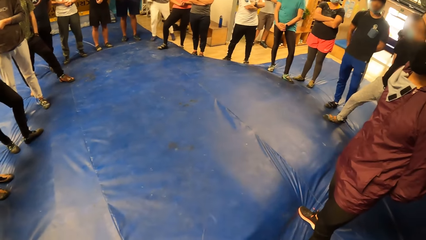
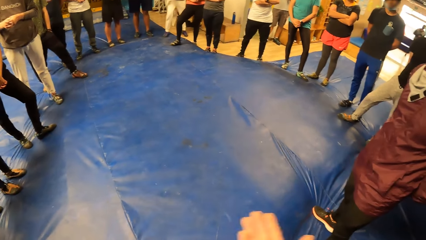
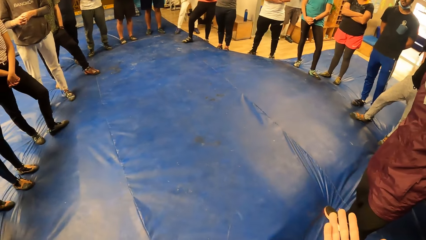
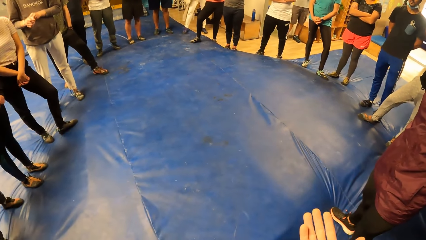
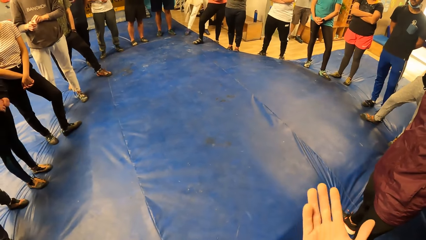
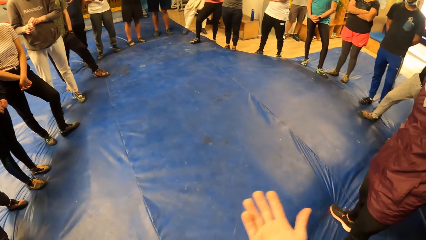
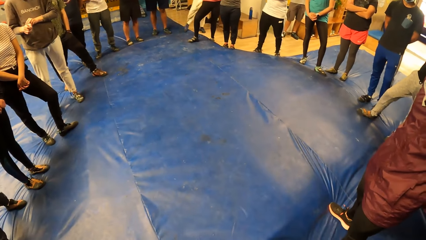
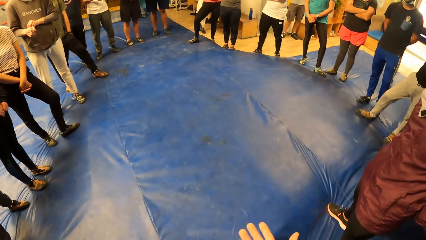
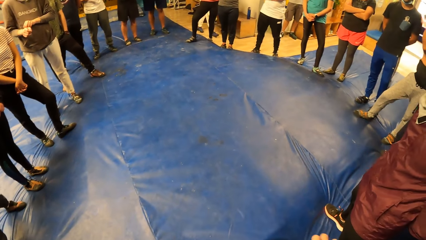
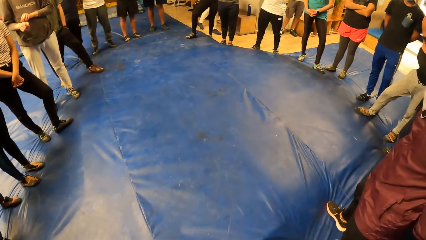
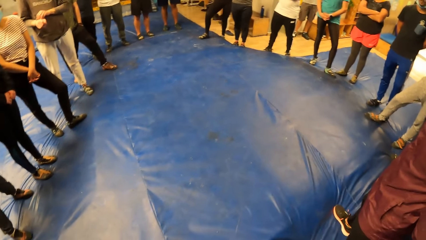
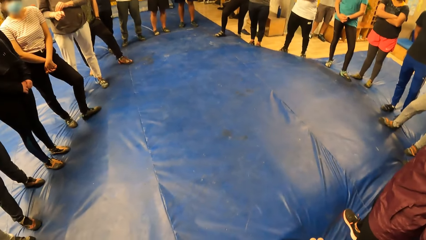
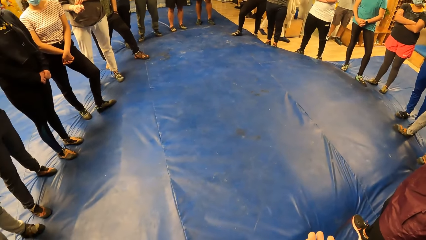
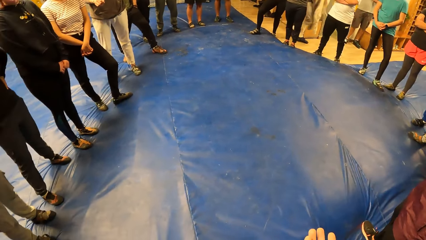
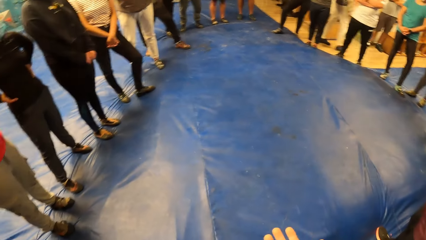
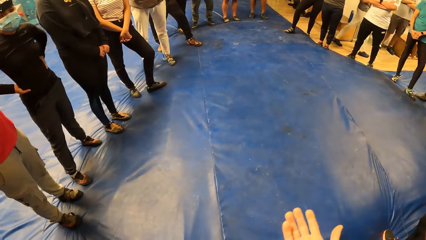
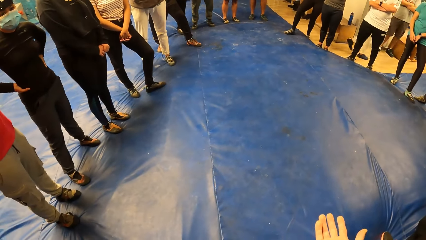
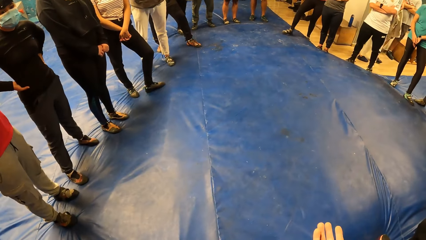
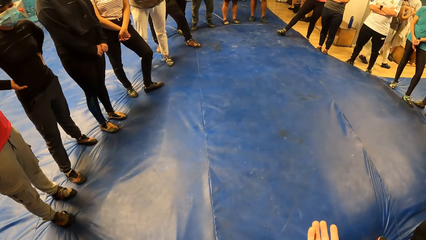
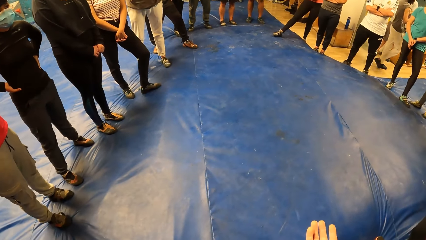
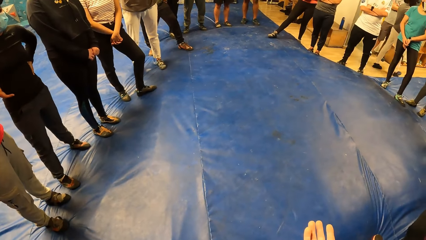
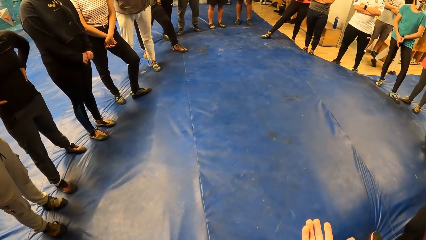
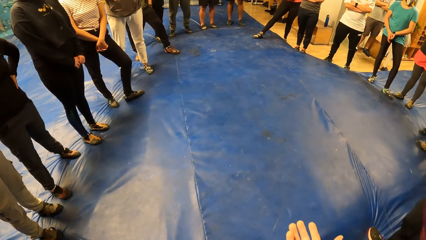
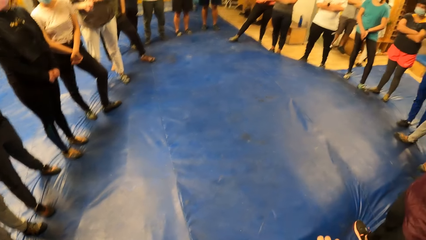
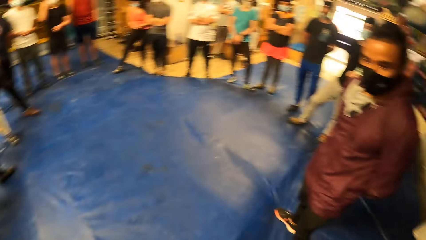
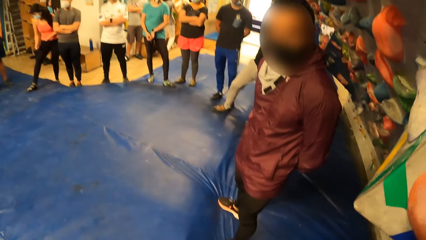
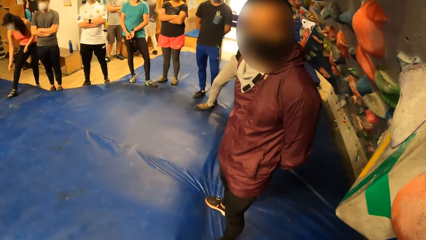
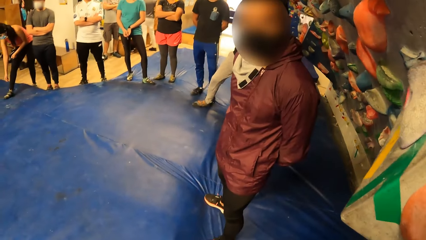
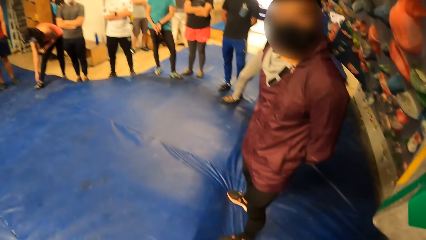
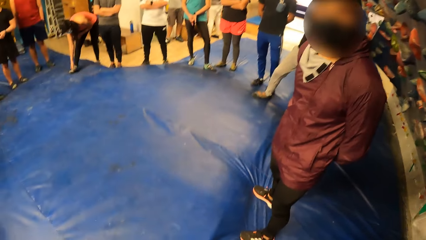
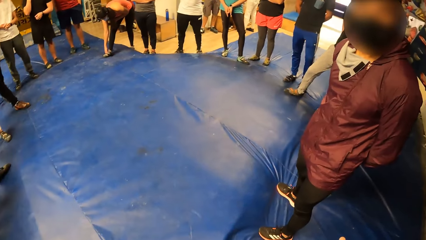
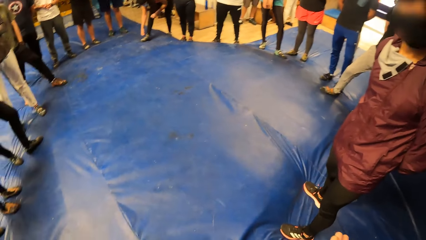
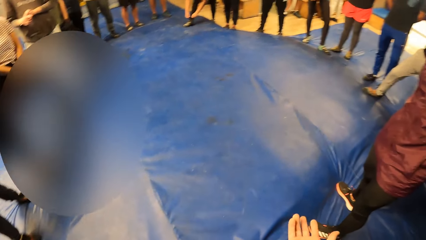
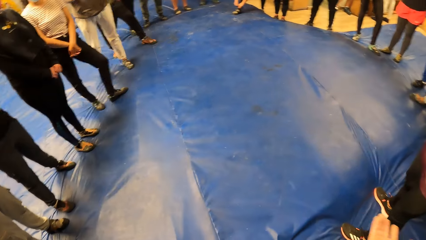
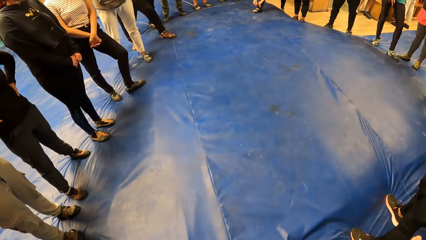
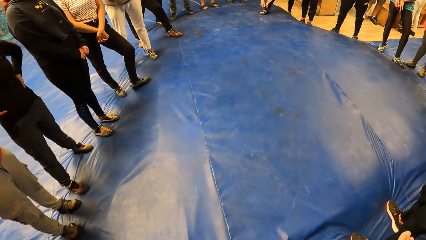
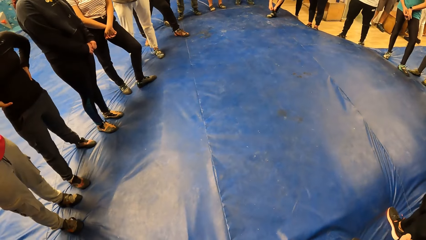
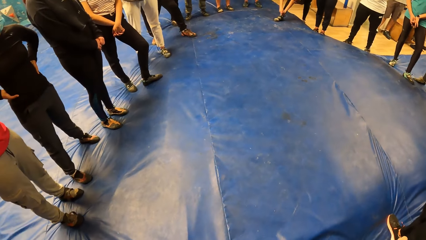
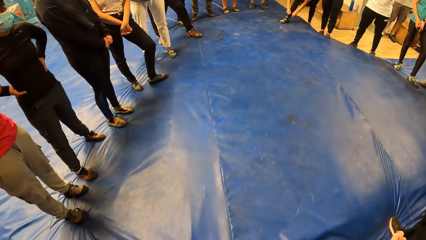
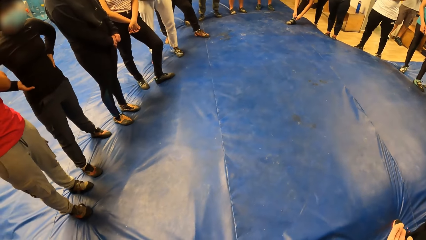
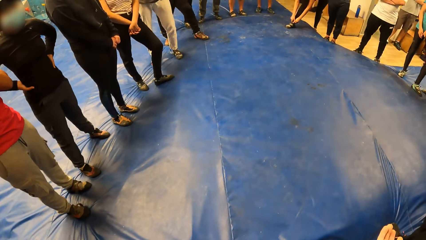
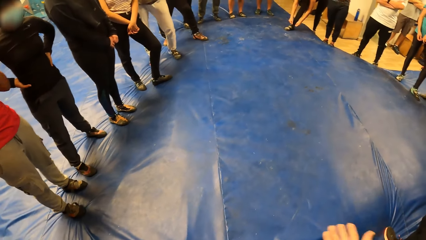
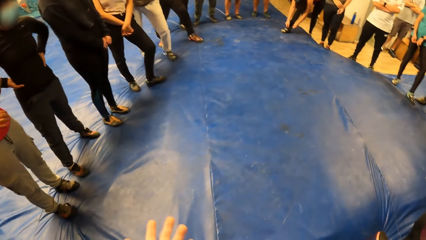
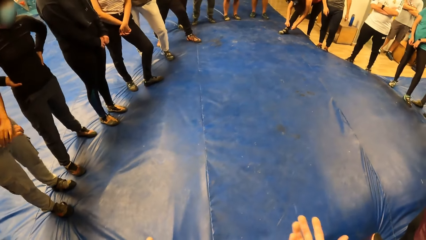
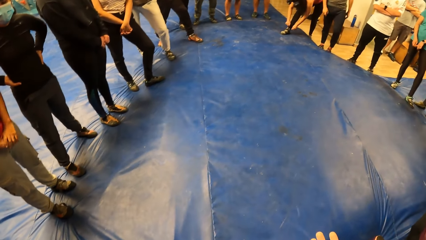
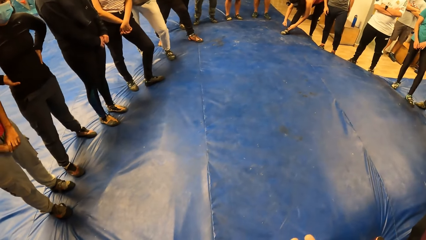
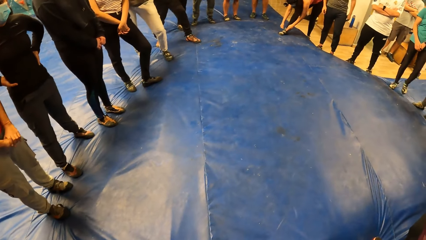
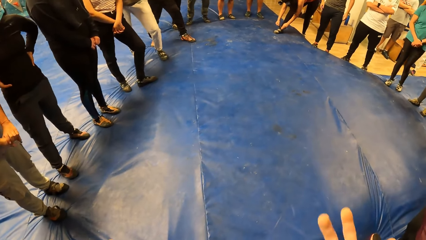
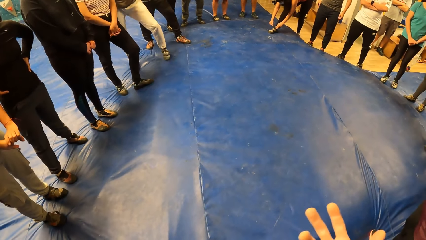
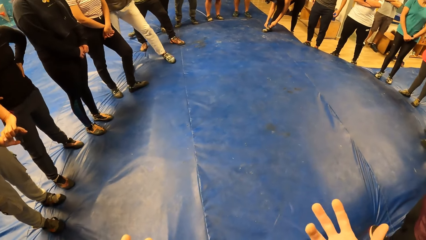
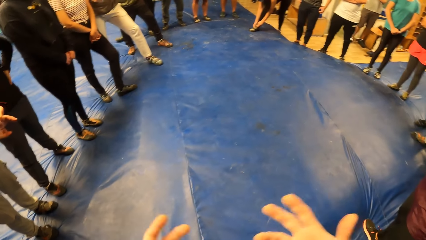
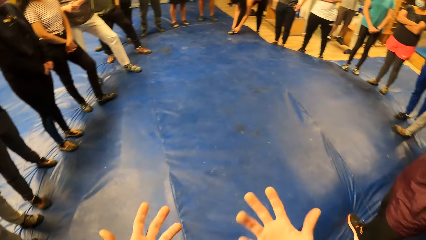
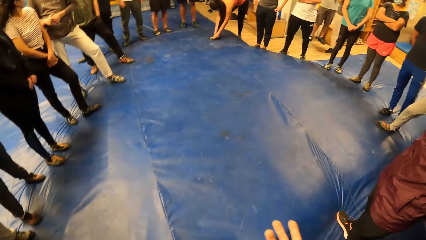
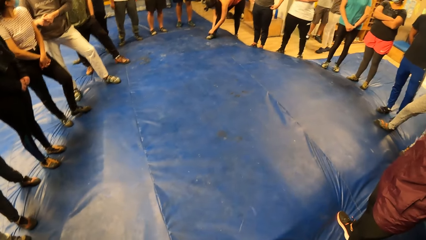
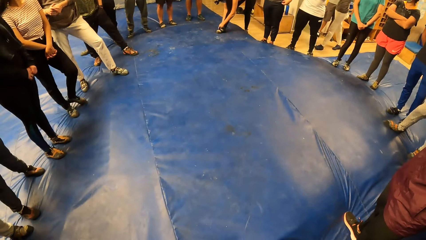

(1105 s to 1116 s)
A woman ties her sandal lace with her hands.

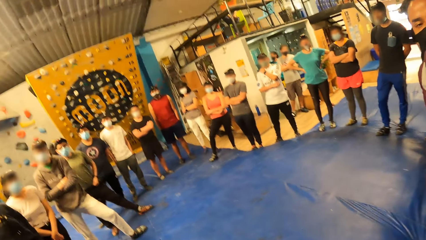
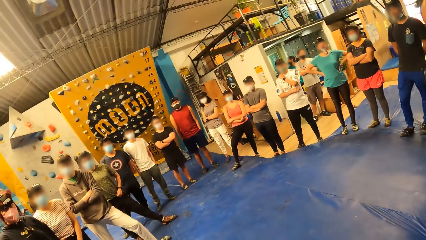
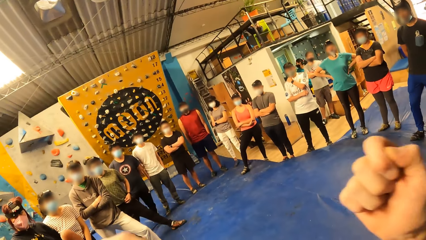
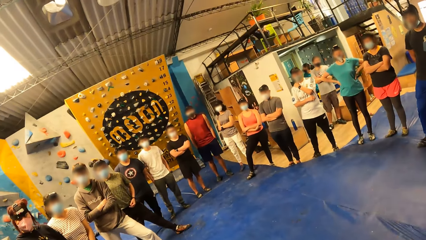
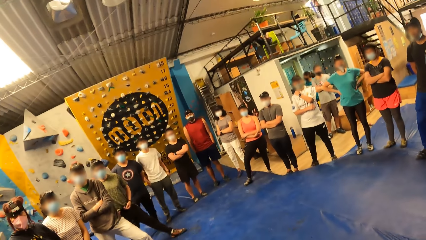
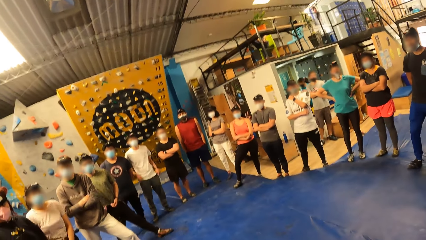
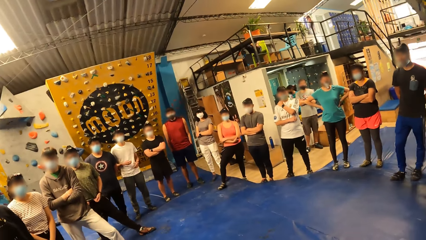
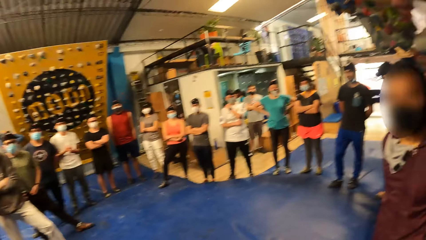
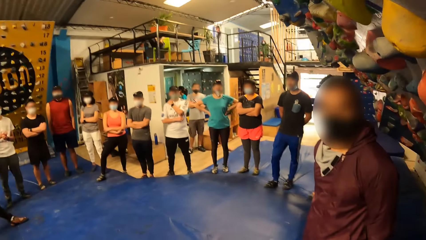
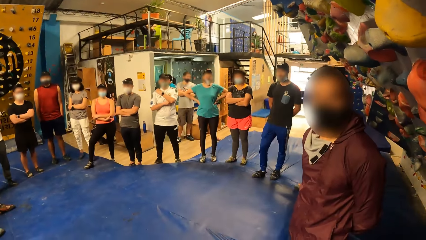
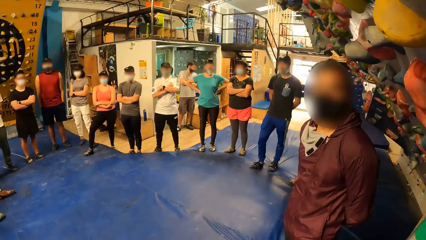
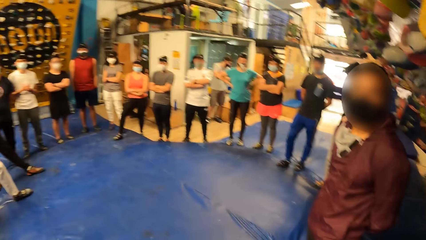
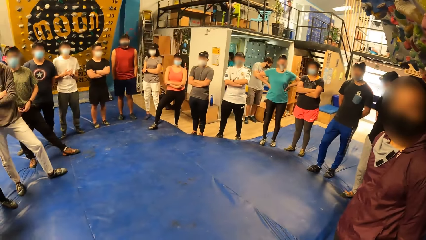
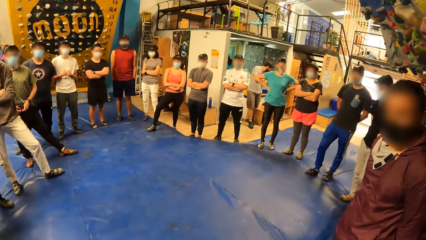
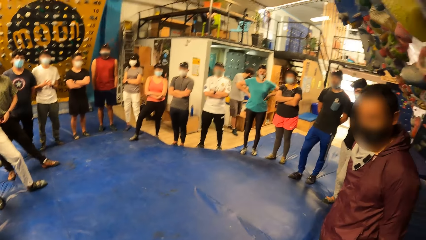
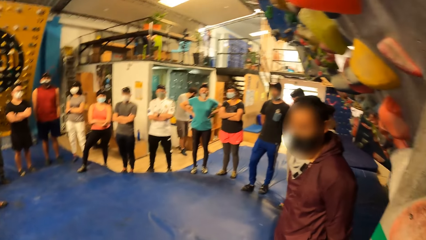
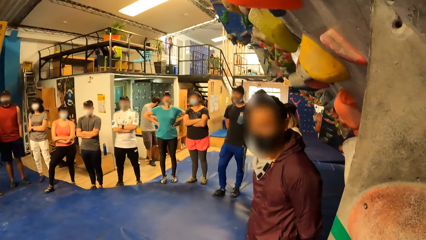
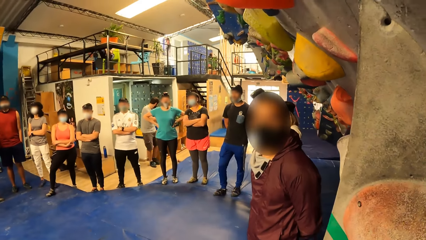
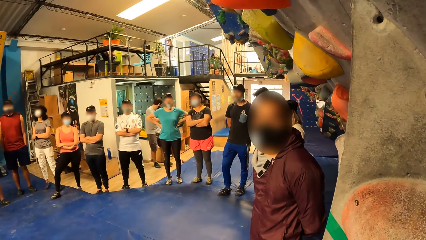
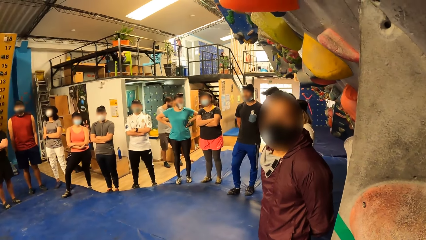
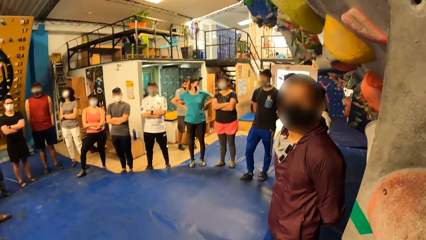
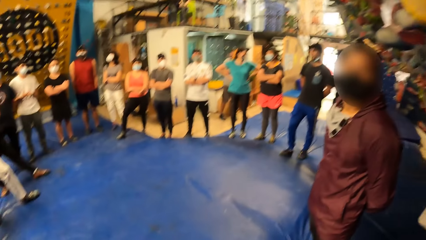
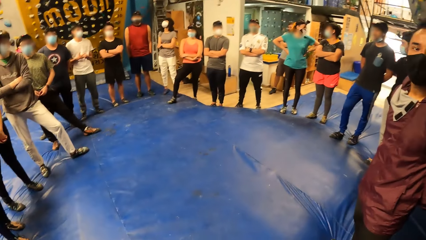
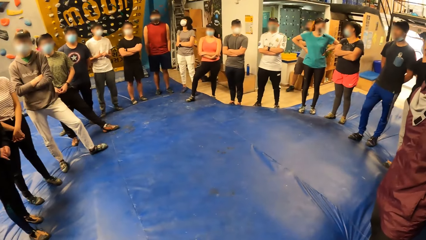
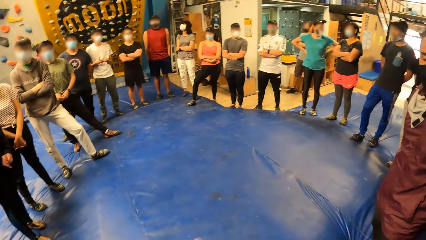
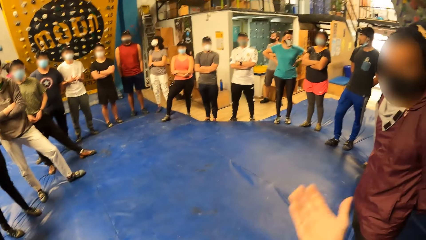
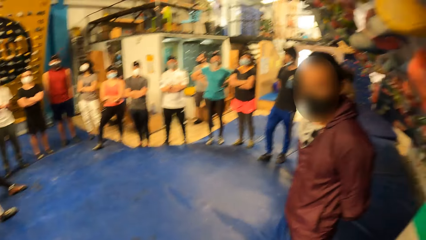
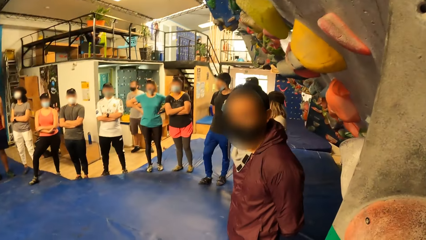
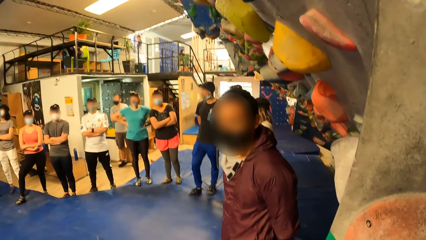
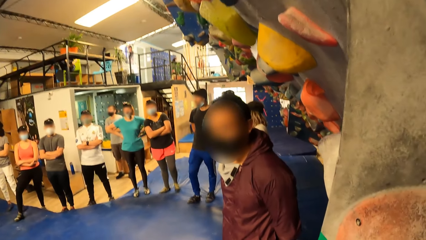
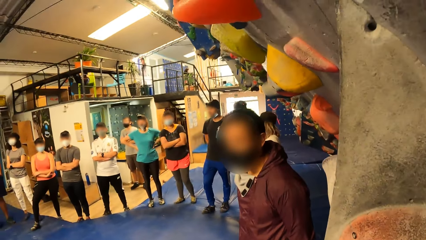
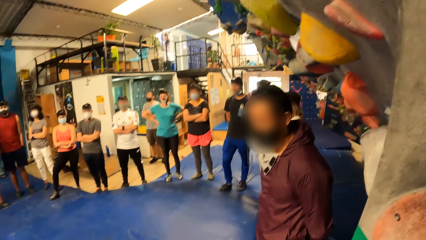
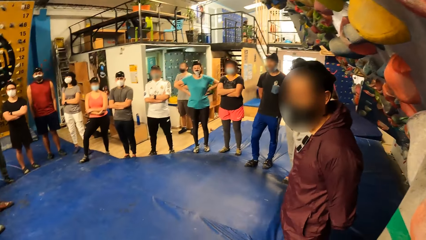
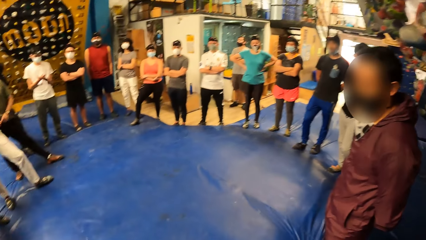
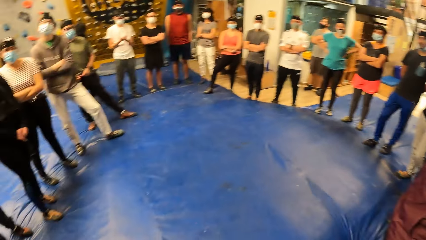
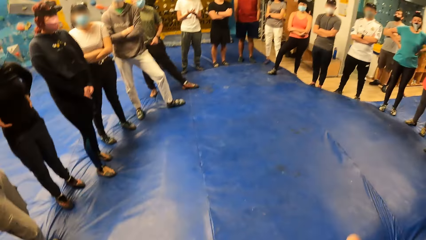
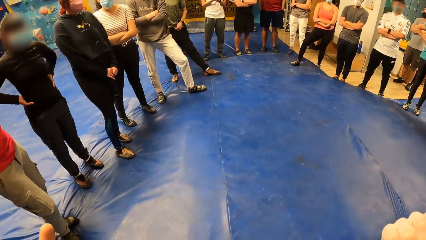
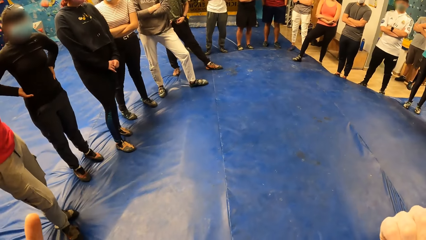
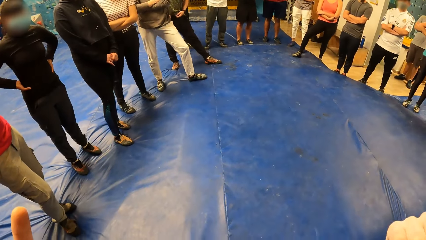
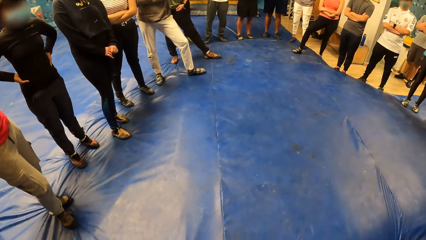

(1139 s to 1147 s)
The man nods his head.
